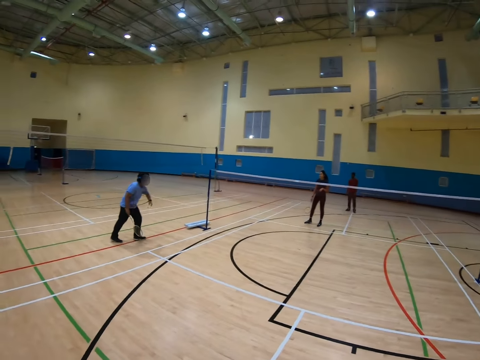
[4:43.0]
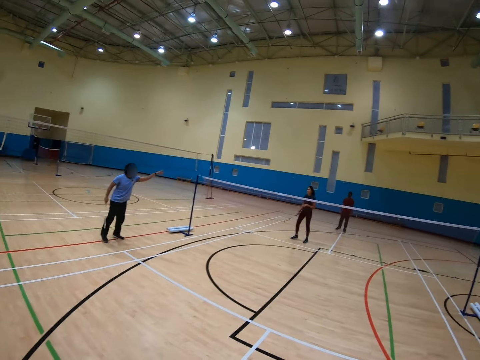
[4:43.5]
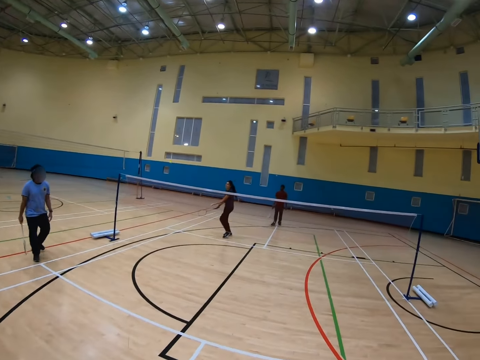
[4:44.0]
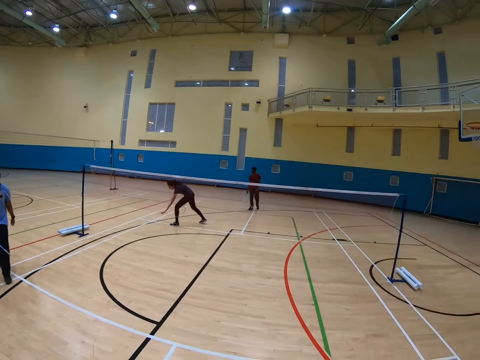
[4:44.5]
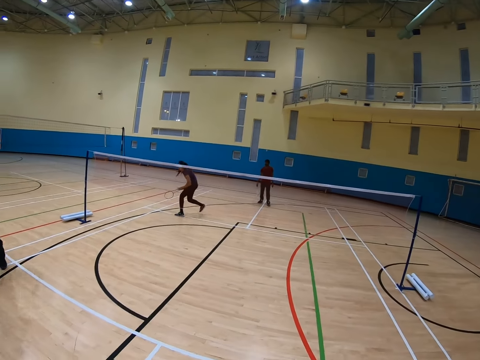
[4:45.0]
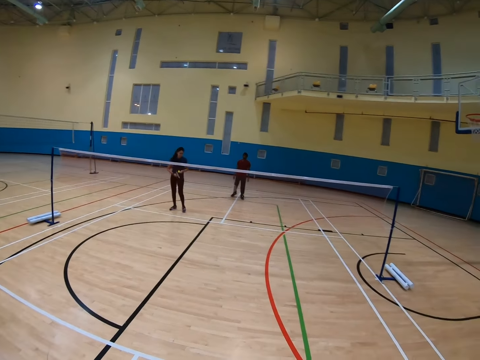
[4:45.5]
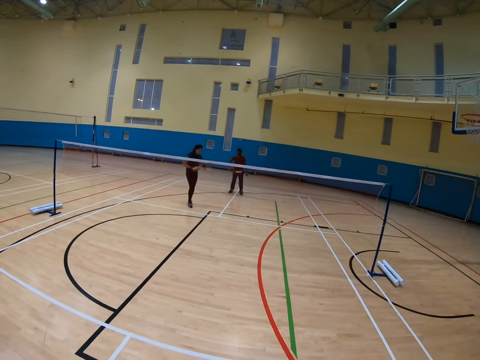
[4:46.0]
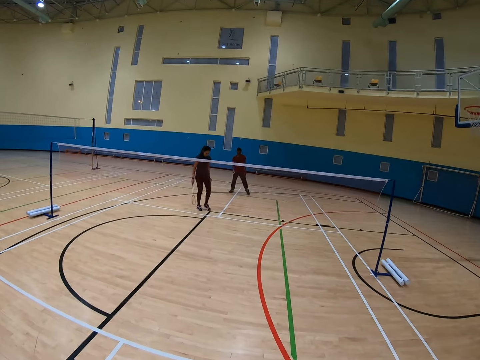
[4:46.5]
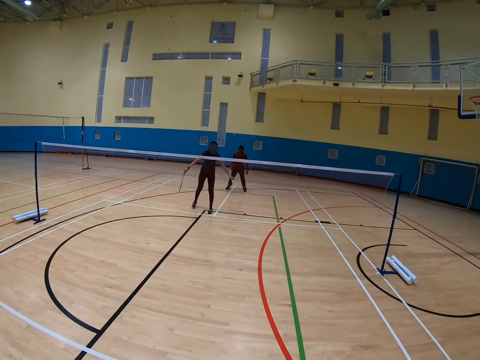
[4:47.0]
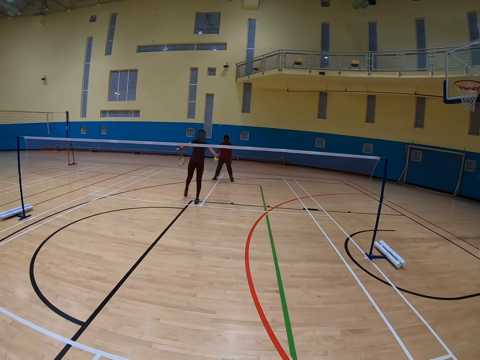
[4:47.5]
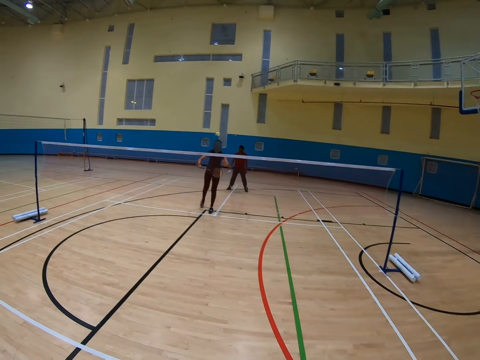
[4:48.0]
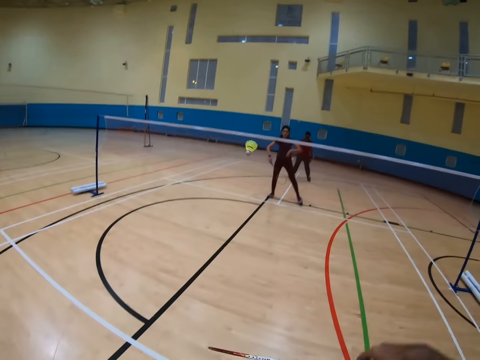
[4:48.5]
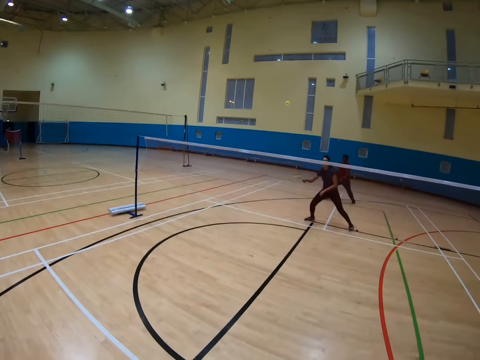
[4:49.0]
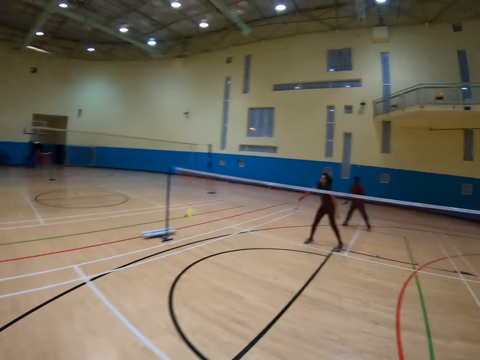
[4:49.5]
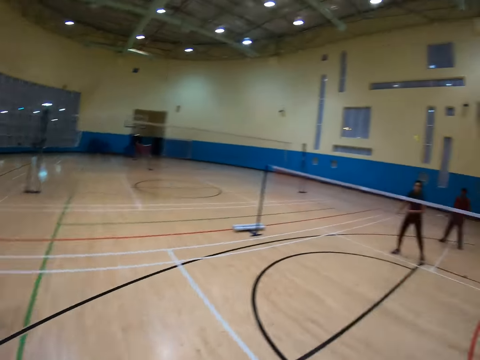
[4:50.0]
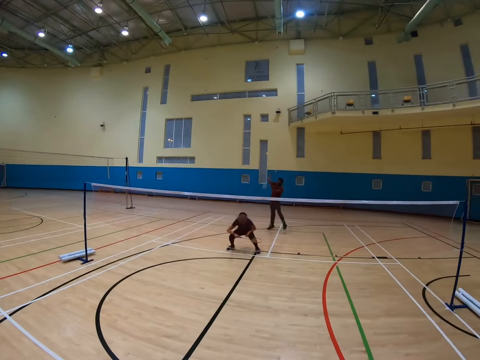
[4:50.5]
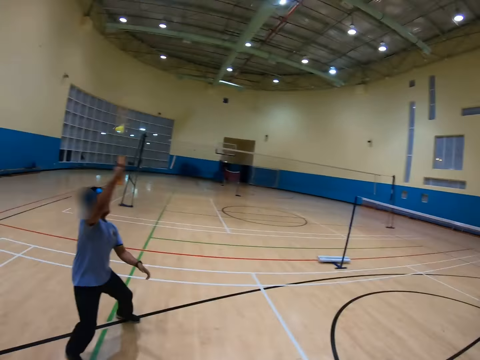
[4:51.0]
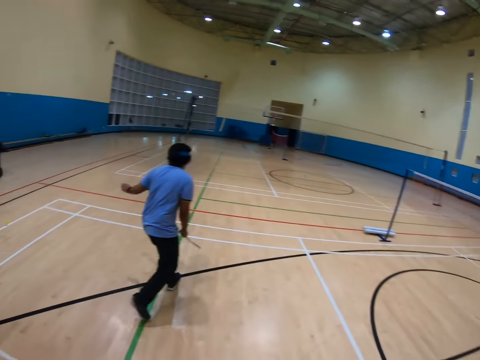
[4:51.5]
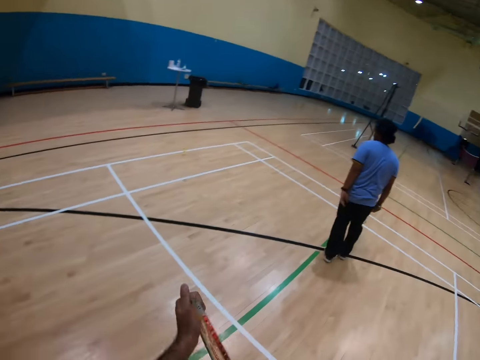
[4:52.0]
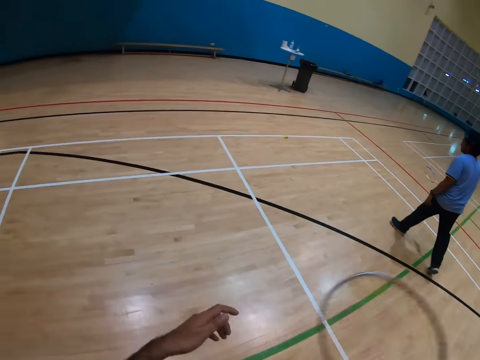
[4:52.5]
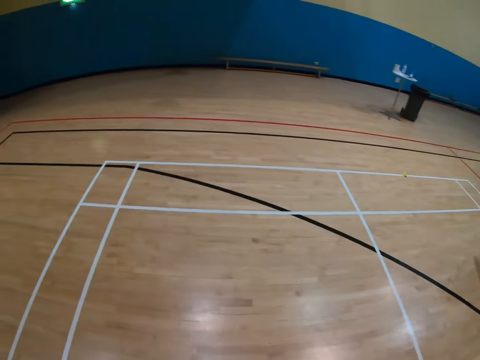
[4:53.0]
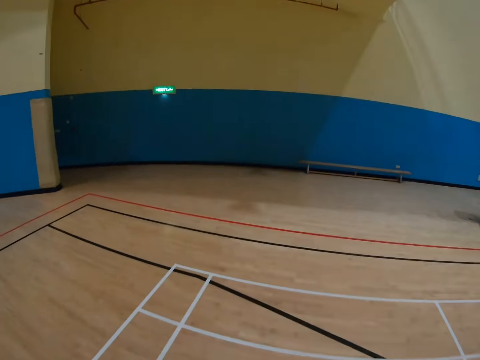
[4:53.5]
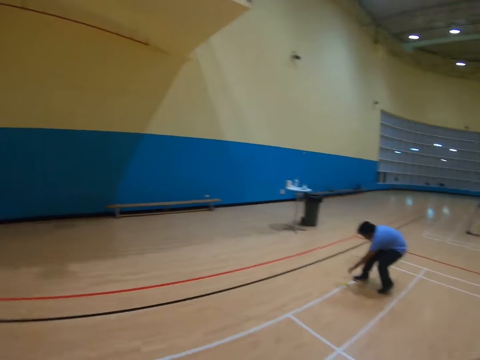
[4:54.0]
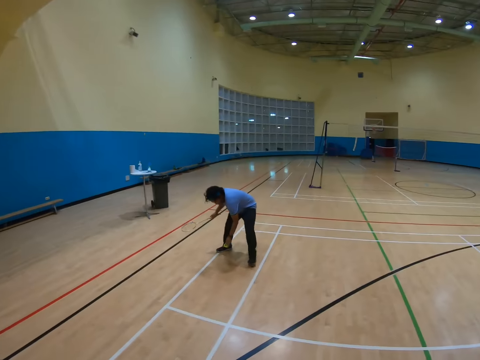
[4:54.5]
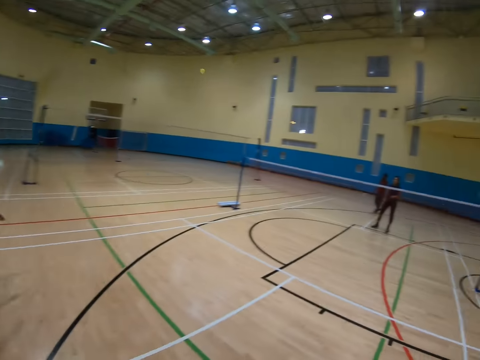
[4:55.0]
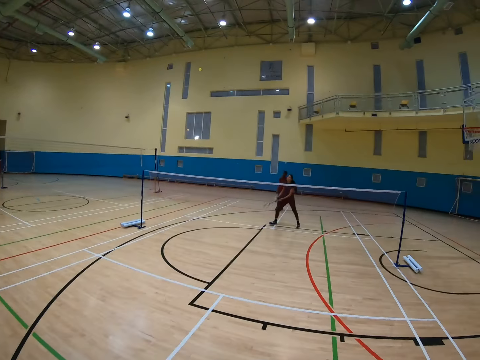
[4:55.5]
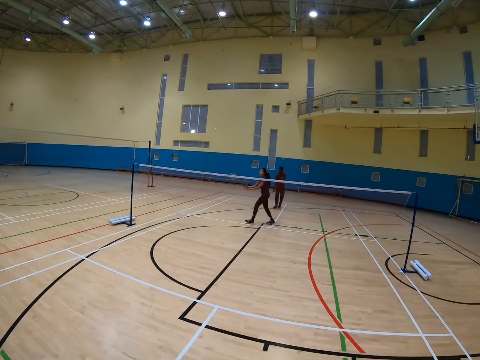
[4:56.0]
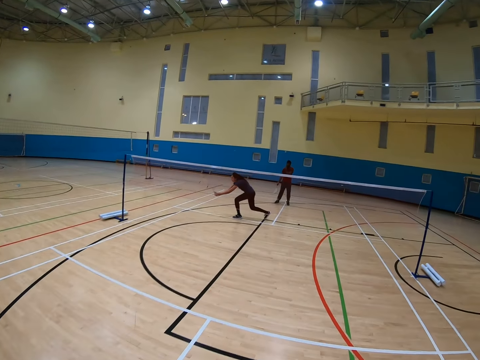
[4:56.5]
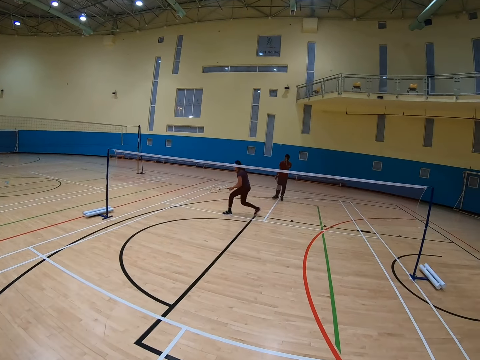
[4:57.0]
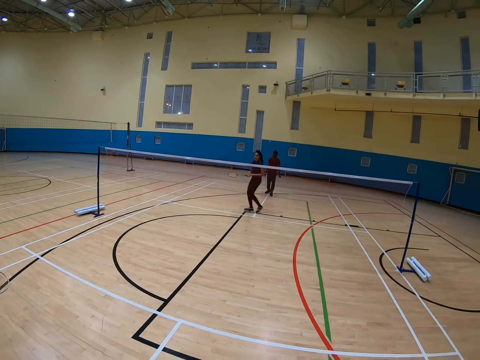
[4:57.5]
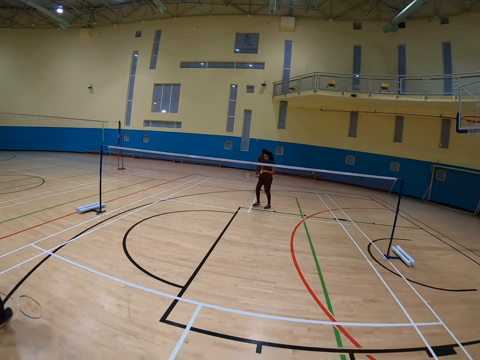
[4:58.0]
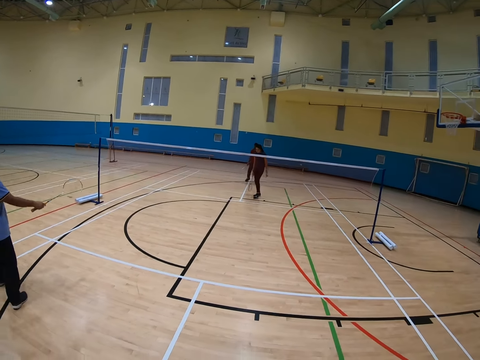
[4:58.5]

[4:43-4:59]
The camera wearer holds the racket. They play badminton with a man, another man and a woman.

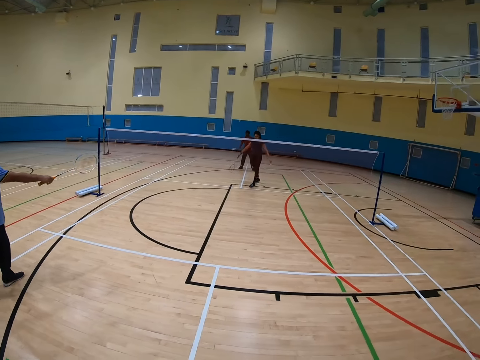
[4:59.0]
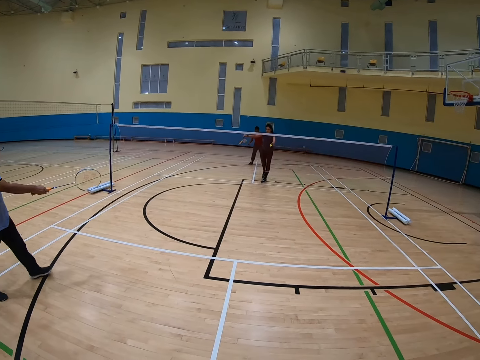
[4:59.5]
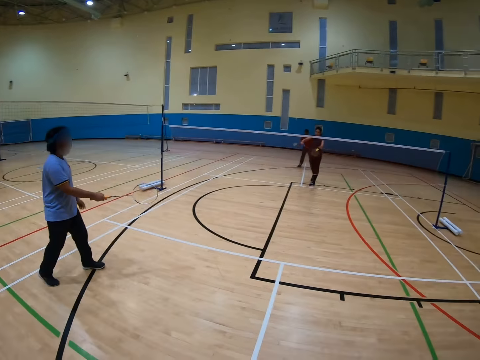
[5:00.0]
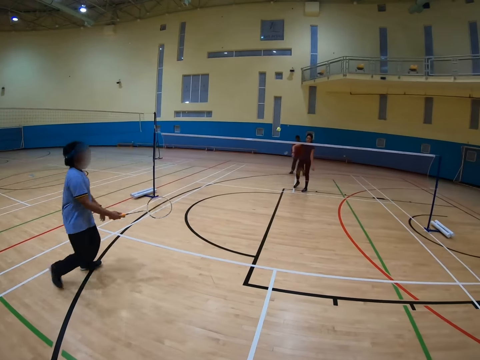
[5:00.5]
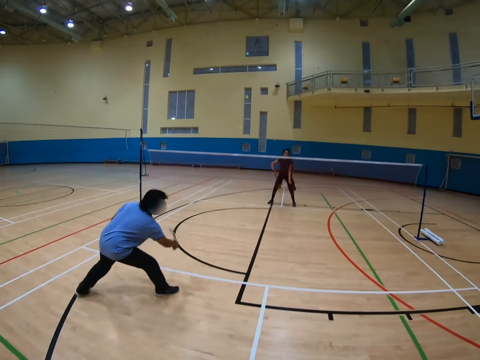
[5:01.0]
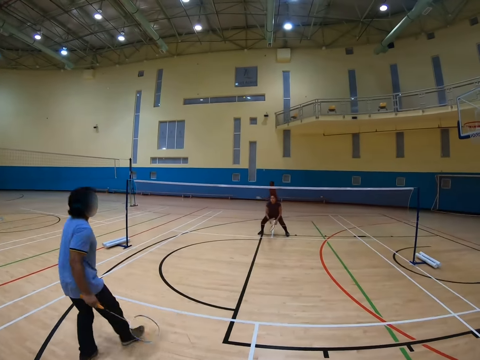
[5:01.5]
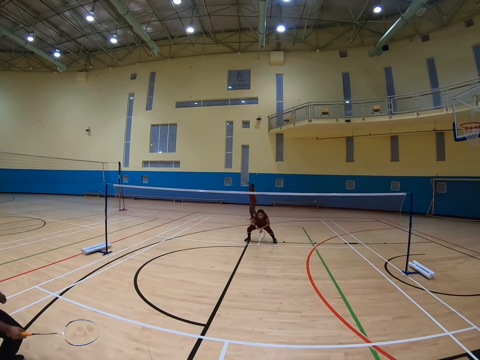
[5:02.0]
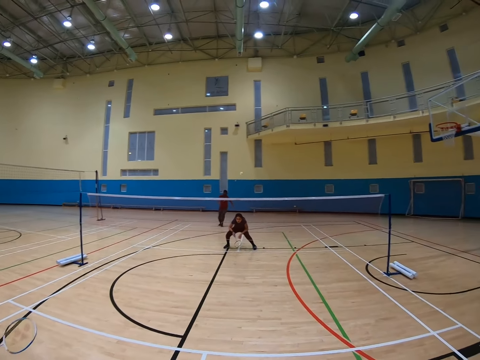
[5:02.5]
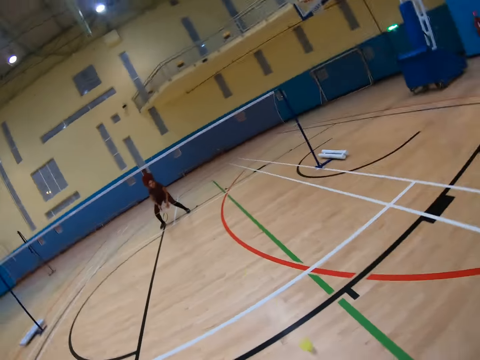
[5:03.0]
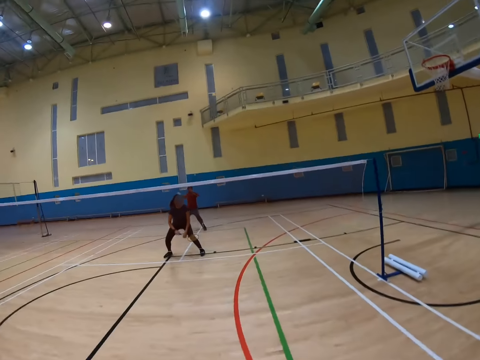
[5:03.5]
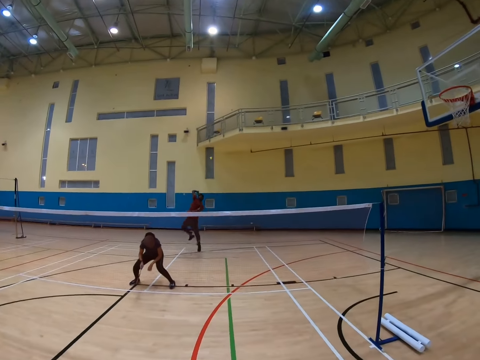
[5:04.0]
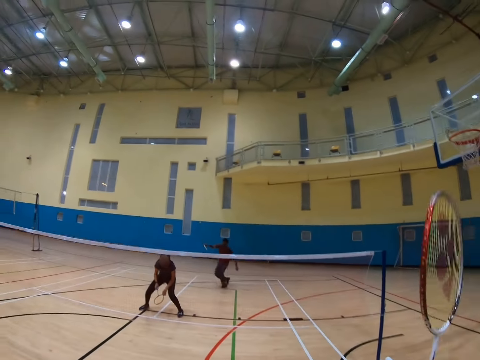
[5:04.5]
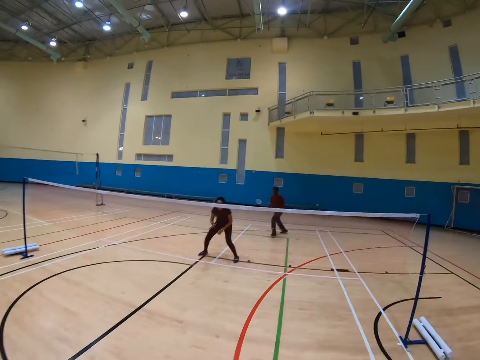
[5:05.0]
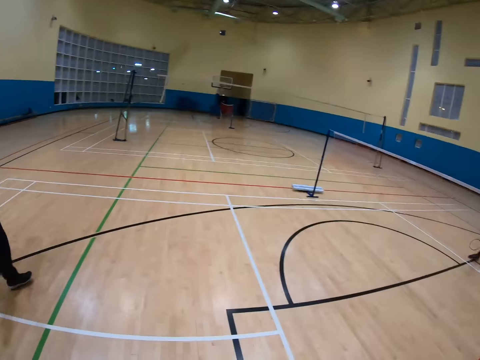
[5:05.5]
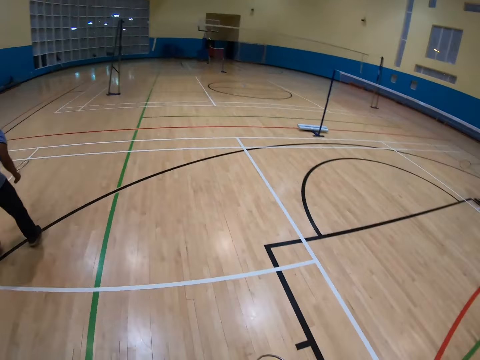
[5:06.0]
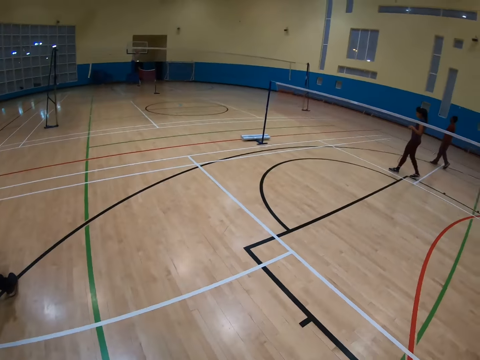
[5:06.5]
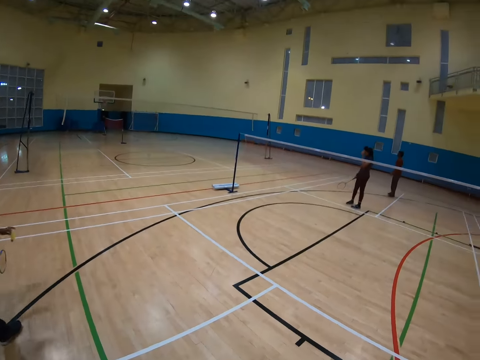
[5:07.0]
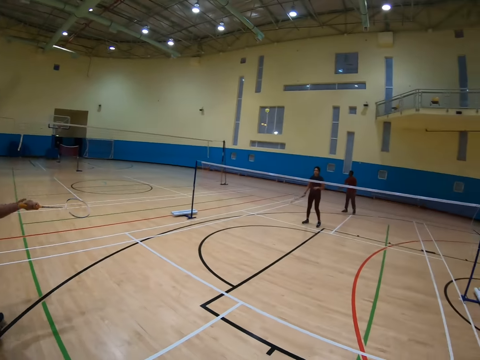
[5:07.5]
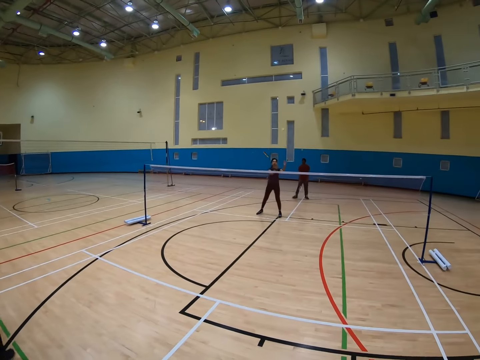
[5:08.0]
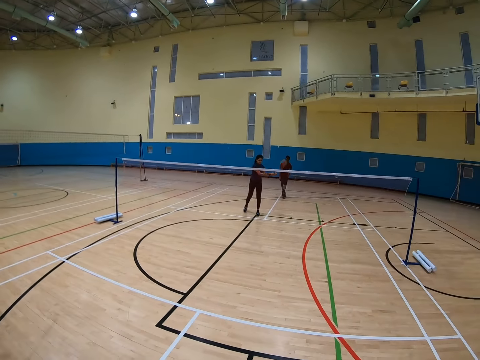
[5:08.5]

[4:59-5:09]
The camera wearer plays the badminton game.
